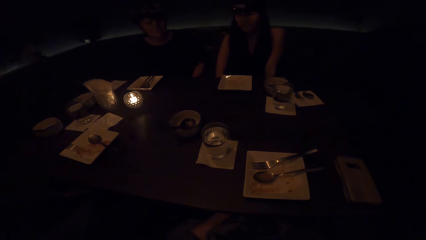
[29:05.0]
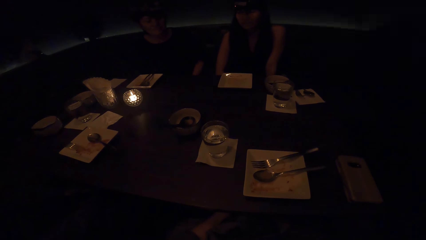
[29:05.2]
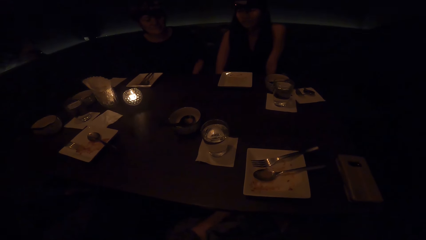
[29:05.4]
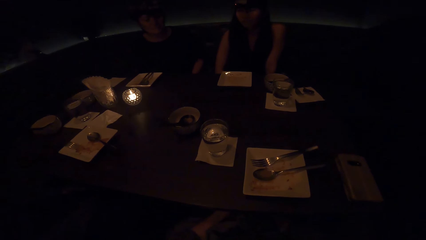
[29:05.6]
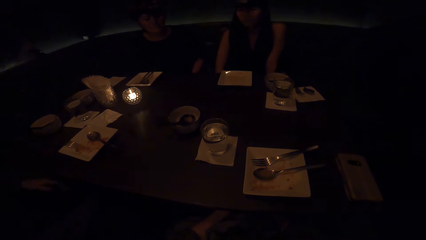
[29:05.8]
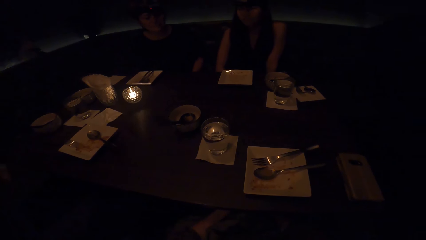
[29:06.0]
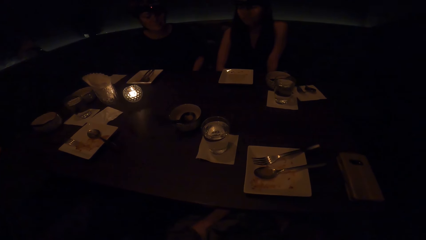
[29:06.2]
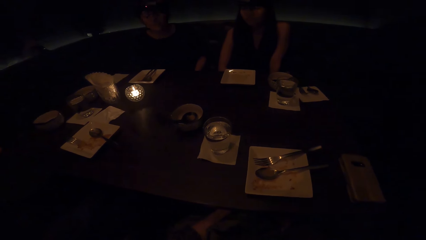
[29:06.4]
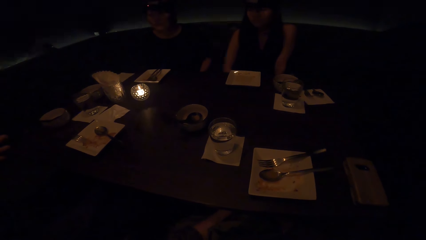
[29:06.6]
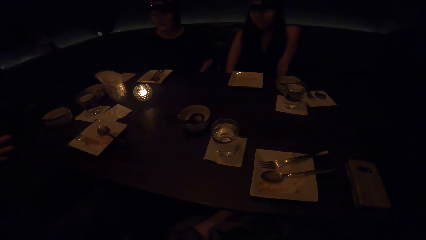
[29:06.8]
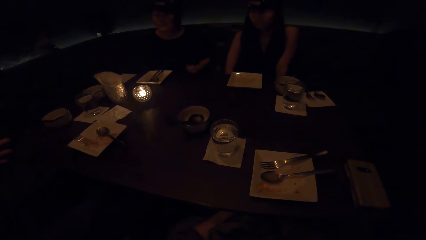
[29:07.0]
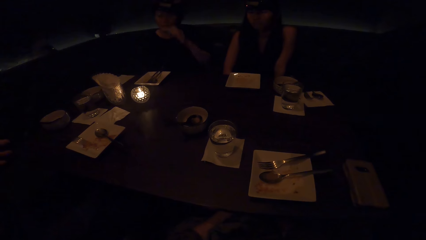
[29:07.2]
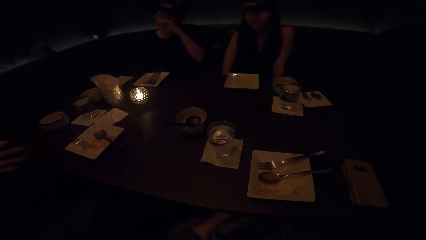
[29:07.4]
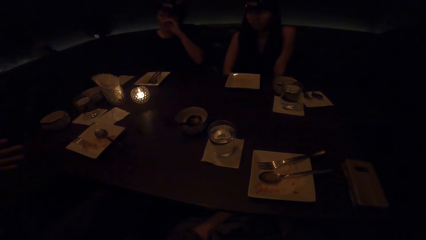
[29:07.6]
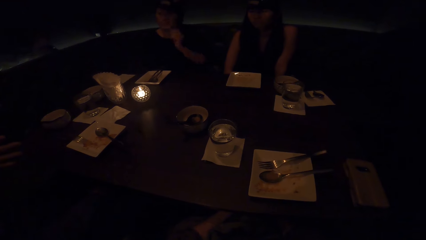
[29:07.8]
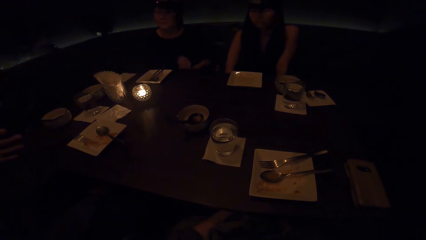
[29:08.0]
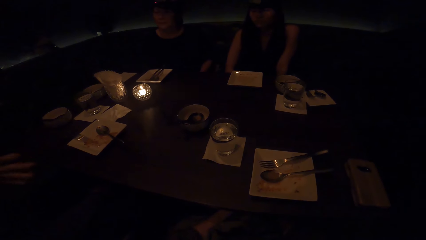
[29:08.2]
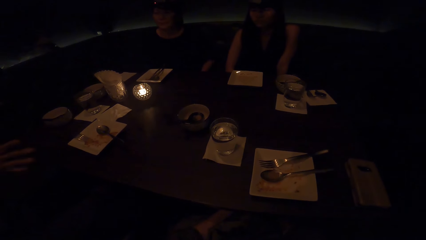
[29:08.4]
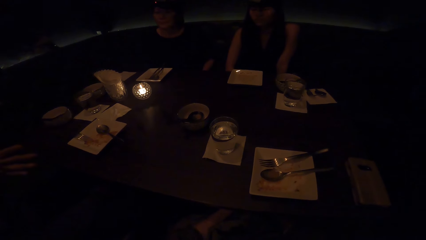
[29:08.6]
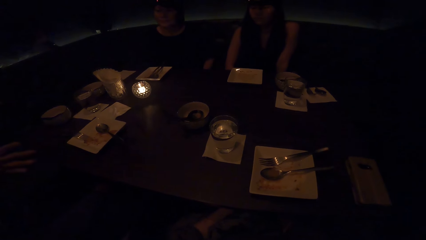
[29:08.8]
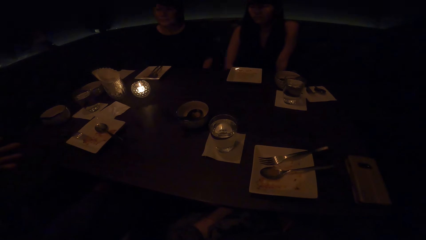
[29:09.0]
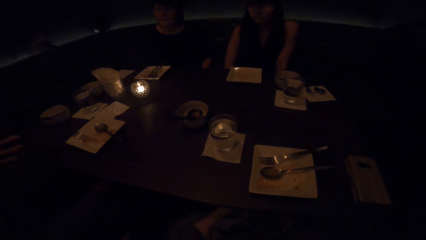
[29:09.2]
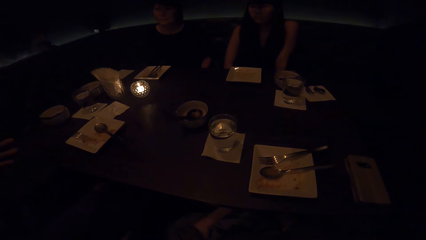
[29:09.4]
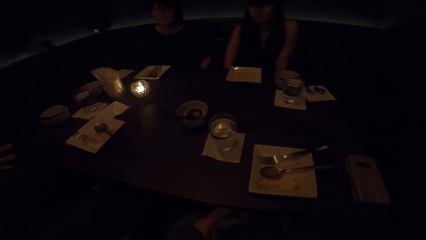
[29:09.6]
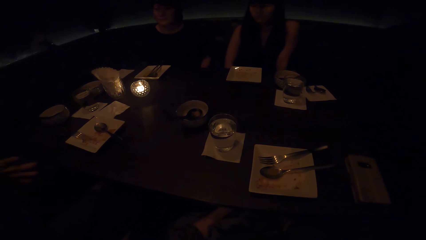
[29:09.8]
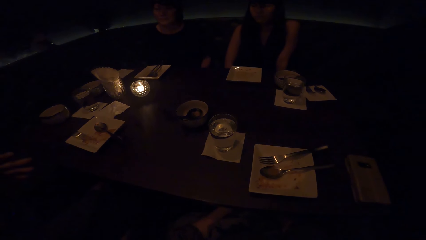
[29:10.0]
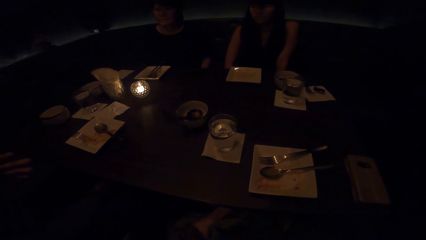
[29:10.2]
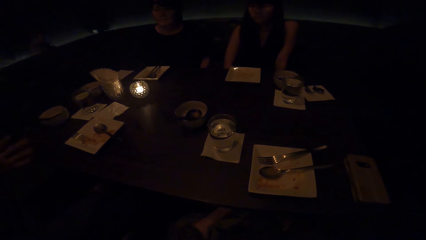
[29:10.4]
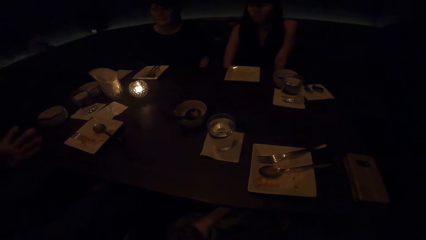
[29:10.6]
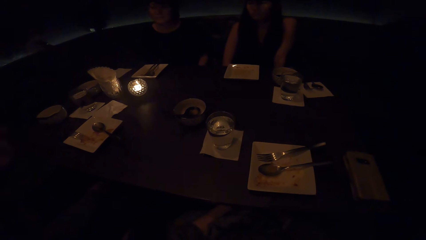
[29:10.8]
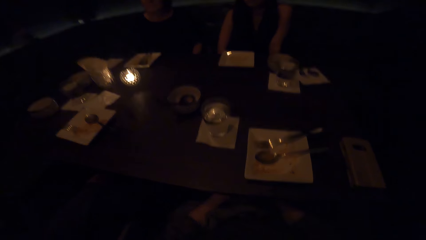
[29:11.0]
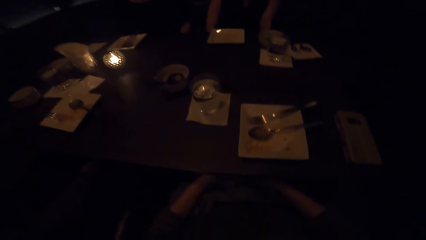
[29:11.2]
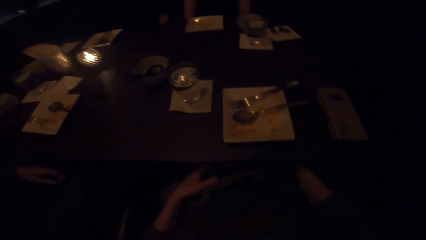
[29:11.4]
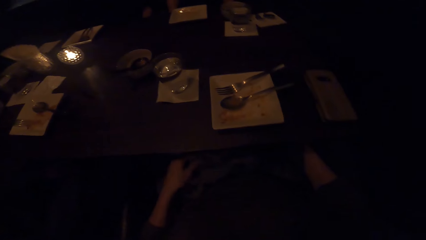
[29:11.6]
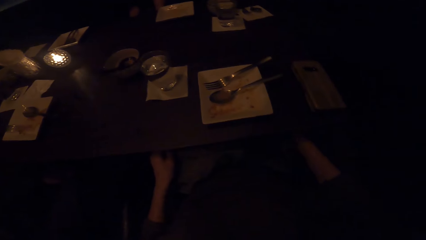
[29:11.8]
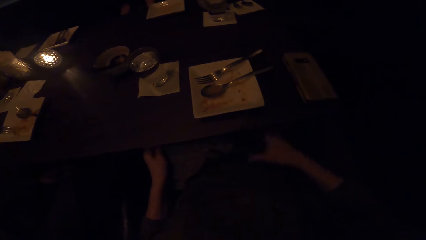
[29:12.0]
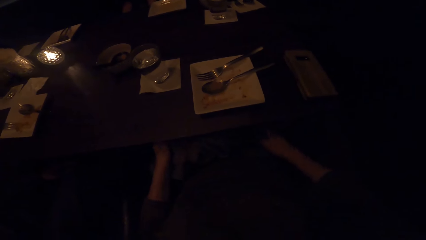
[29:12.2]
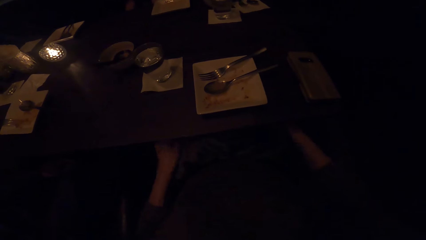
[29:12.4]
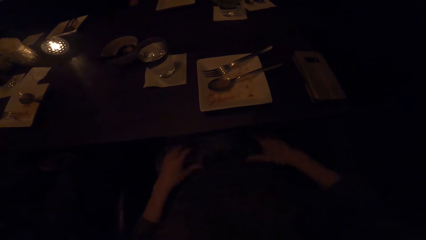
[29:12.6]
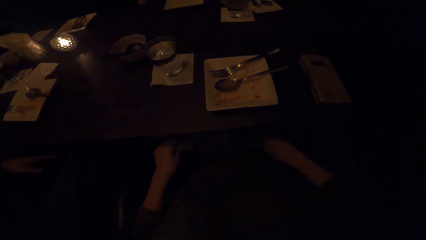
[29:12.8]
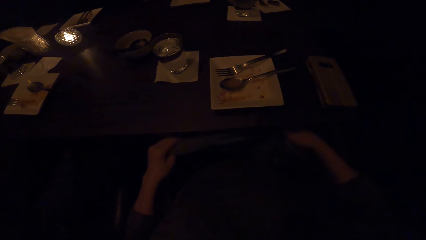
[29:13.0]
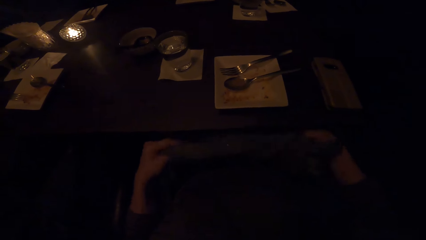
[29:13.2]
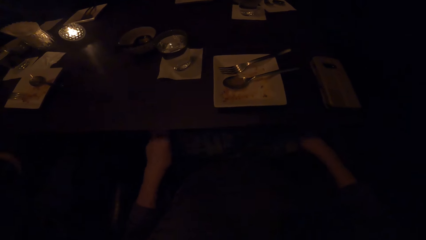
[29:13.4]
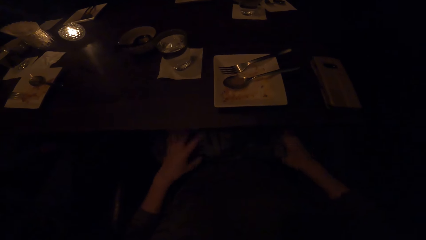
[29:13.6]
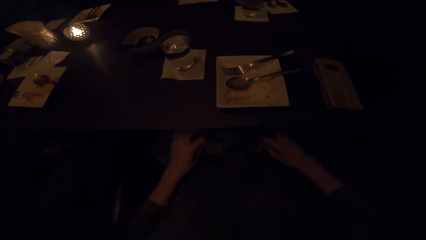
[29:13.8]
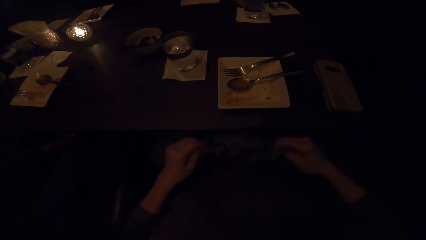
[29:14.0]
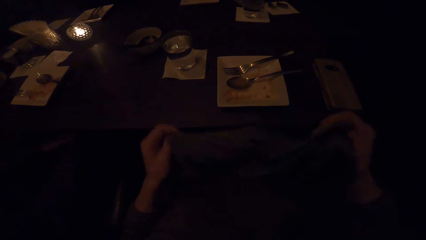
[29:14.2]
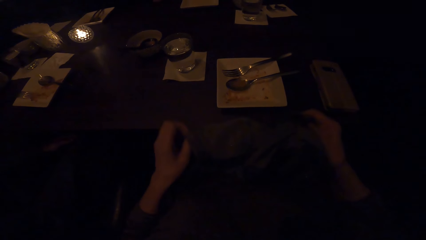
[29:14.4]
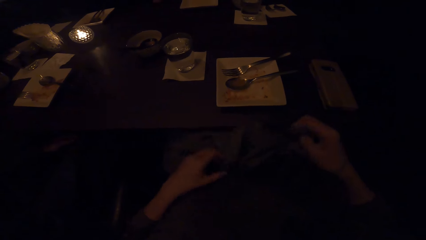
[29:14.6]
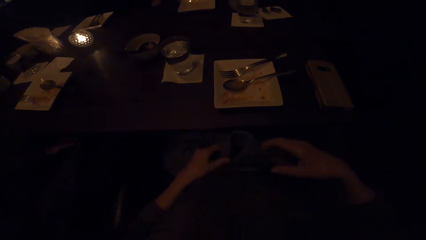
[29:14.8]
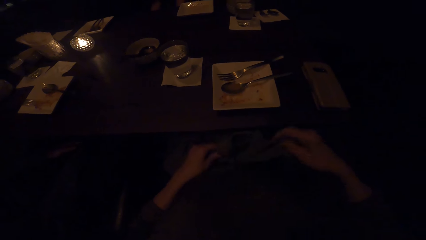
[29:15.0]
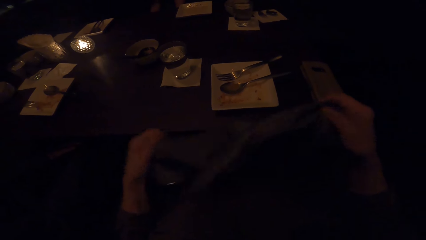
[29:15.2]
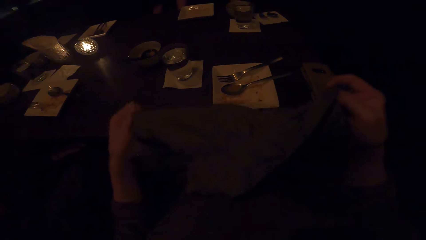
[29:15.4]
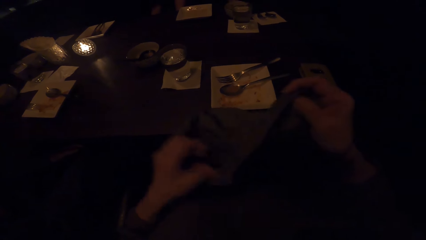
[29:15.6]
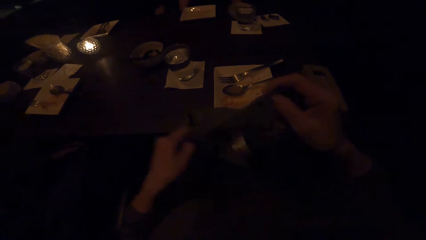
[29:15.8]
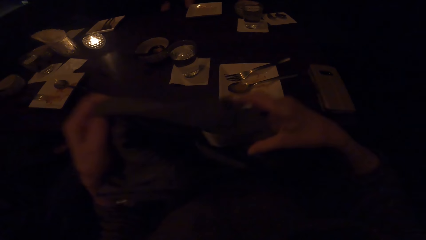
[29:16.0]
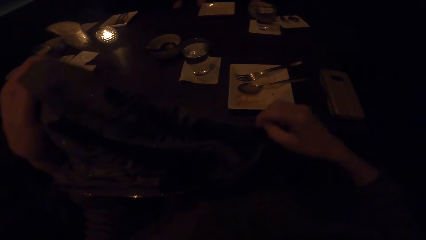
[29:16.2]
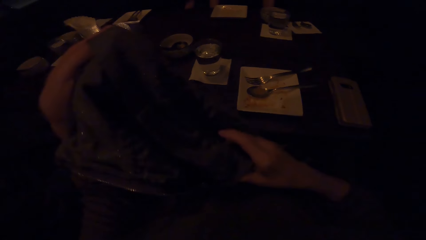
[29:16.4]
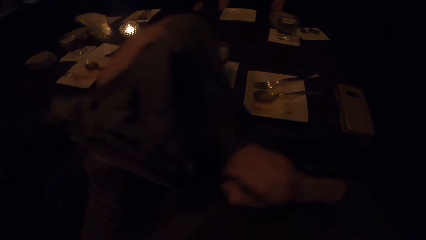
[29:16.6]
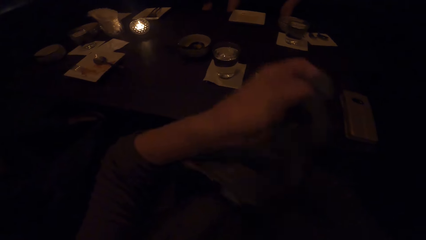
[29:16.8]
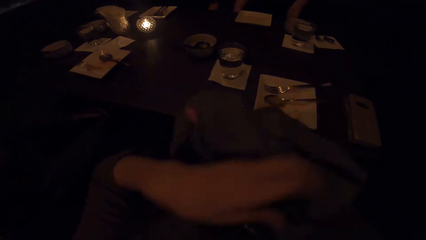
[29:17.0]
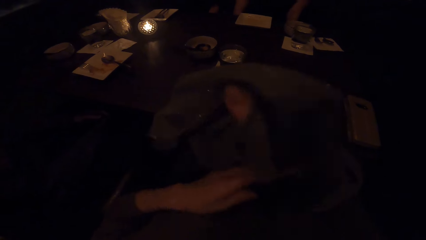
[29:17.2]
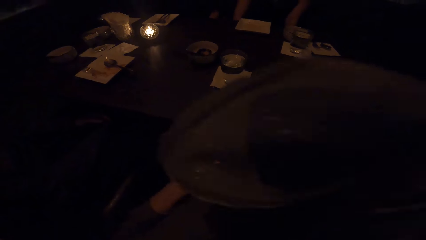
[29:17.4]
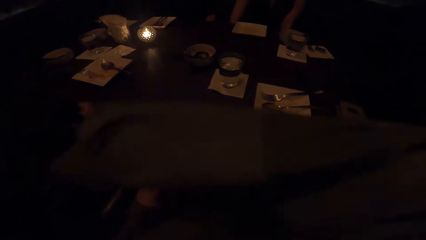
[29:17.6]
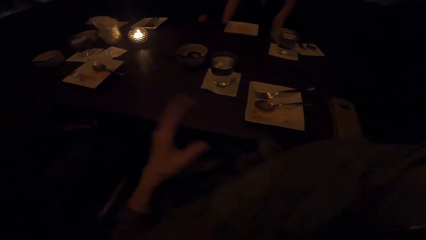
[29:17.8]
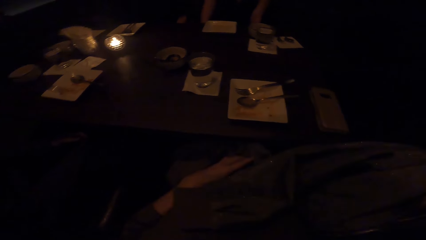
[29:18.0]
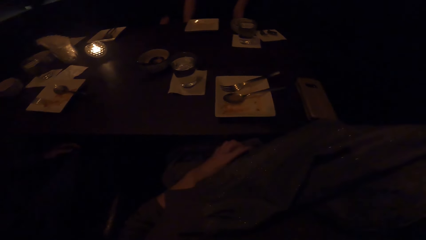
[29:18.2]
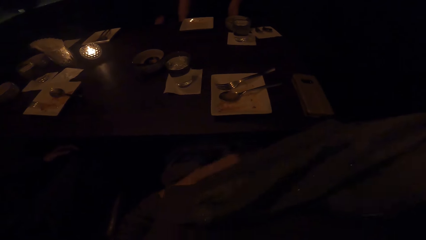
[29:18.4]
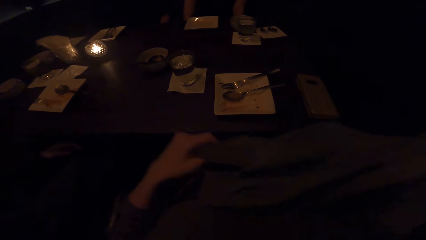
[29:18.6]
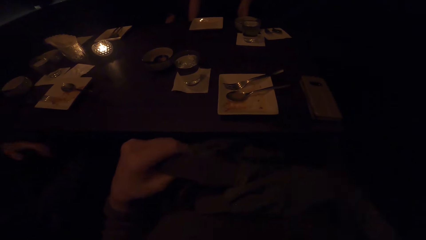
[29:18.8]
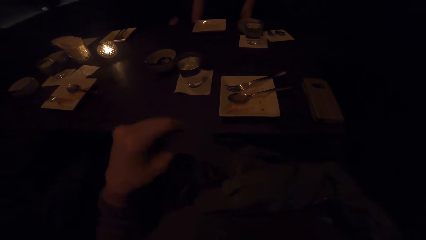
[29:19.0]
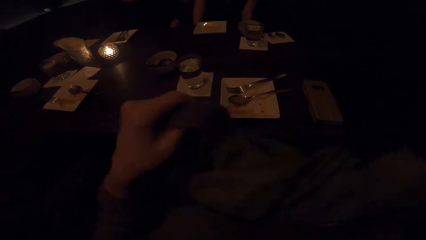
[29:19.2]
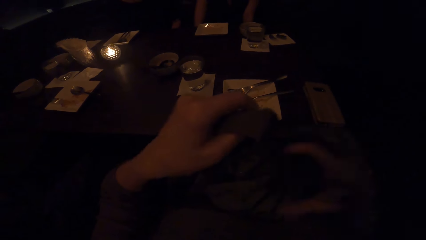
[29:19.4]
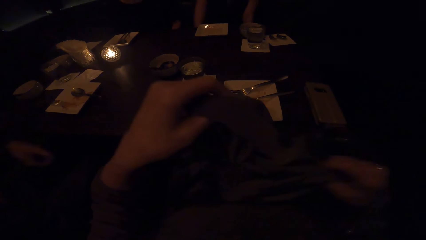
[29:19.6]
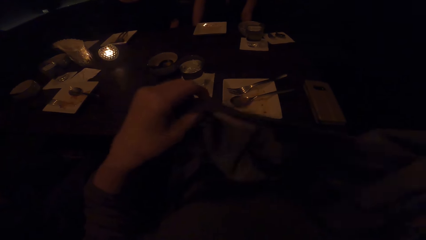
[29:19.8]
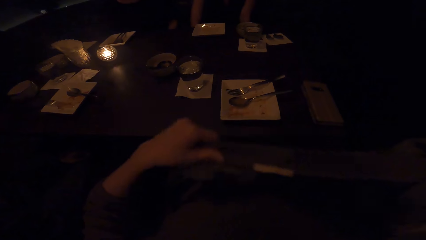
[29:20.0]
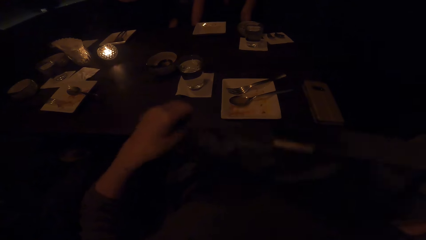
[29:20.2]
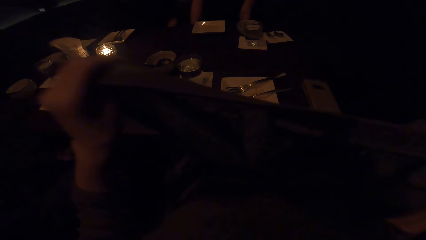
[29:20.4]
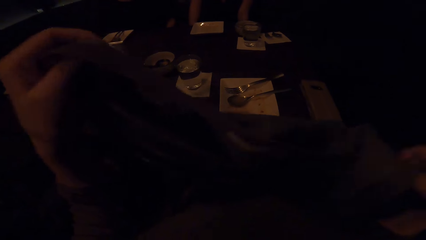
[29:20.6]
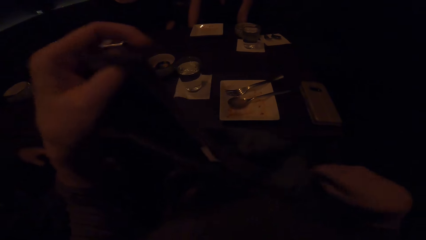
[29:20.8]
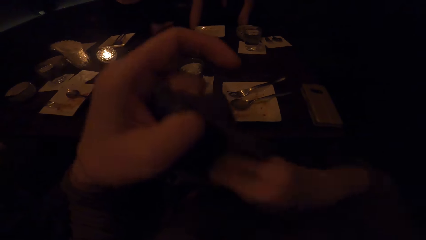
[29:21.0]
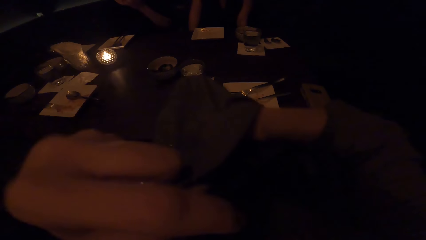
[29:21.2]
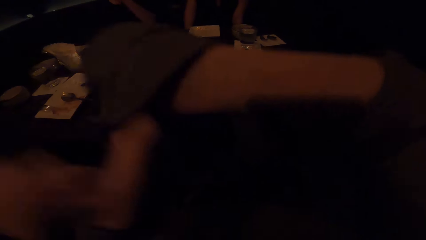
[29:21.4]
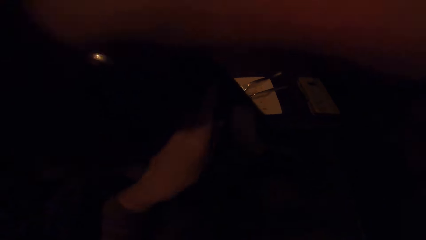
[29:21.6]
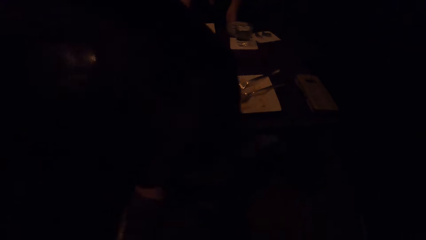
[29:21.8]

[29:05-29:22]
Someone converses. The camera wearer unfolds the clothes on his thighs. He holds a cloth with both hands. He wears the cloth.
